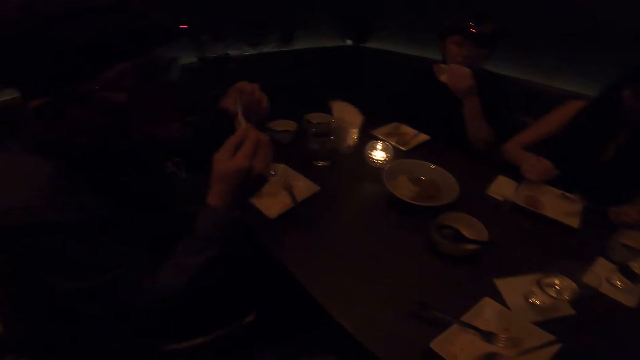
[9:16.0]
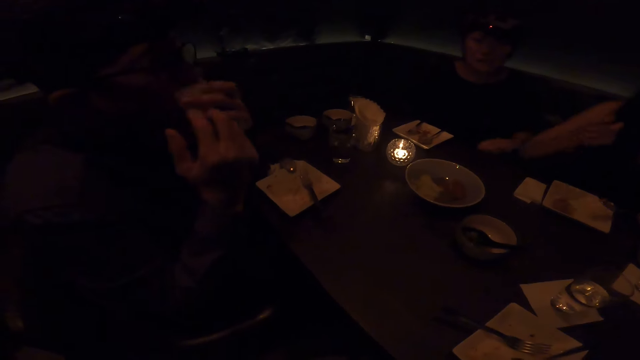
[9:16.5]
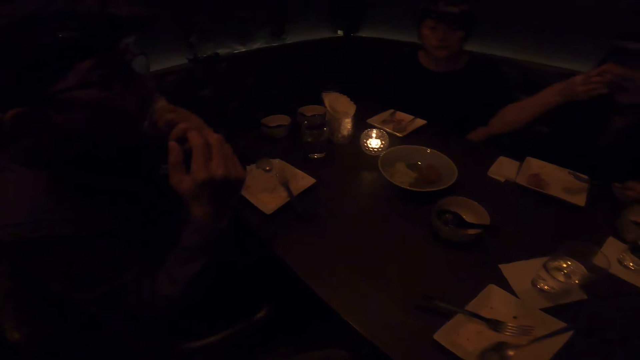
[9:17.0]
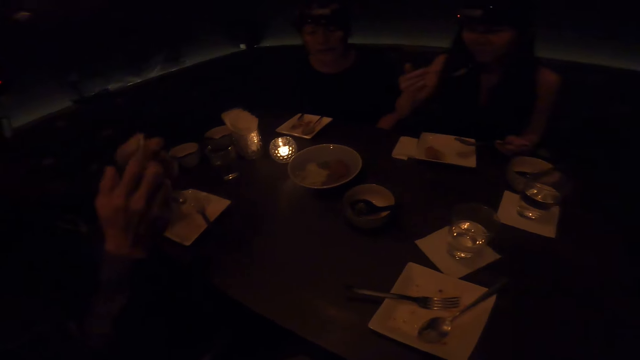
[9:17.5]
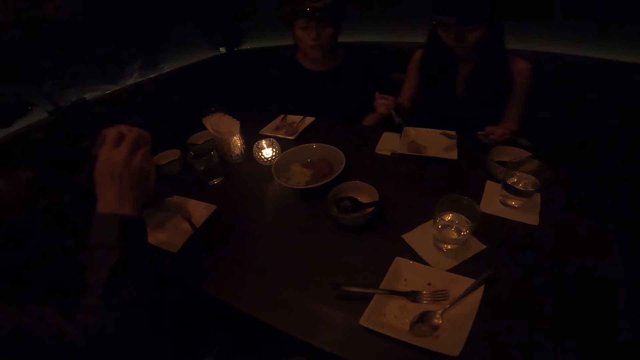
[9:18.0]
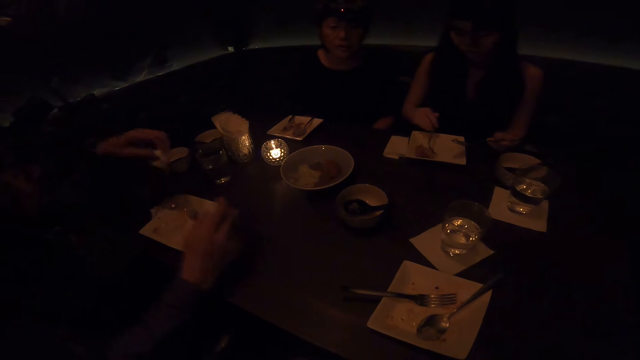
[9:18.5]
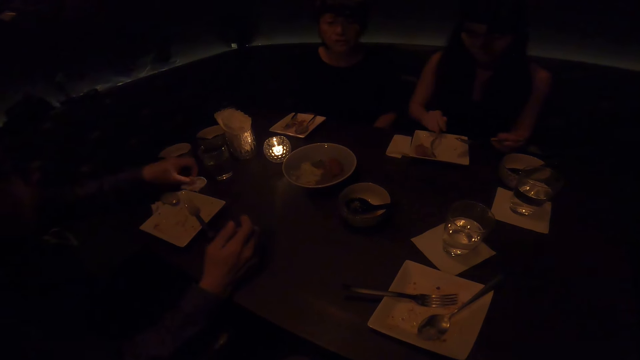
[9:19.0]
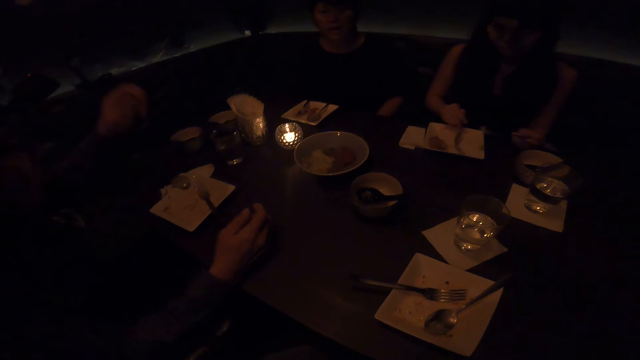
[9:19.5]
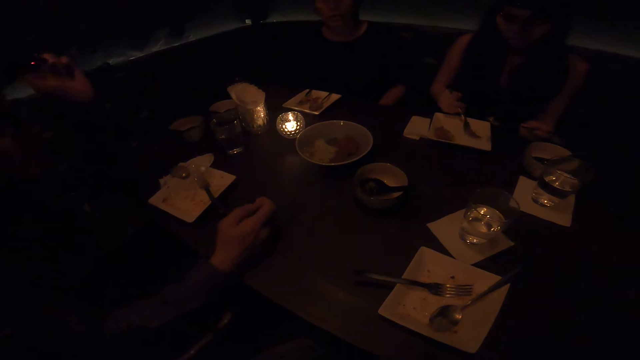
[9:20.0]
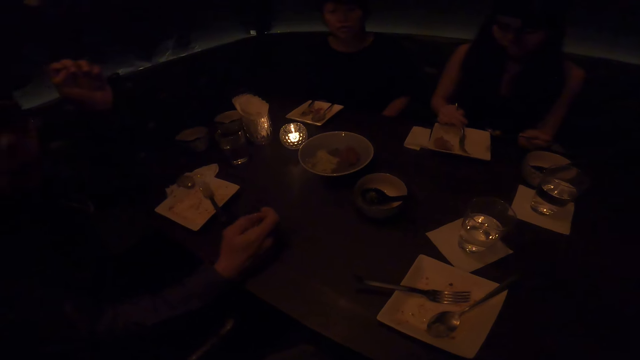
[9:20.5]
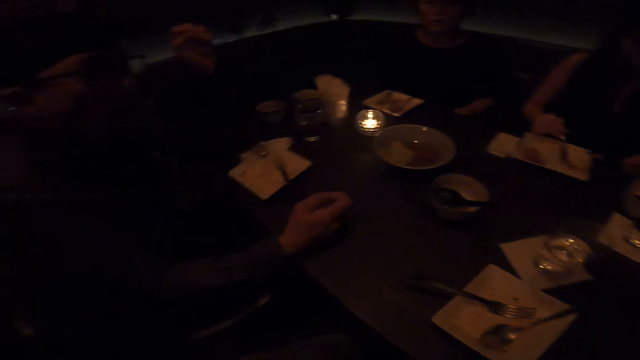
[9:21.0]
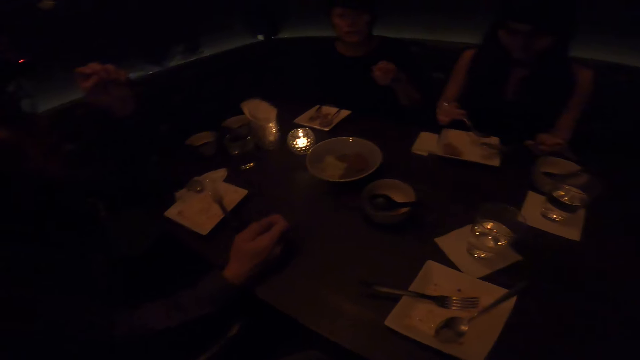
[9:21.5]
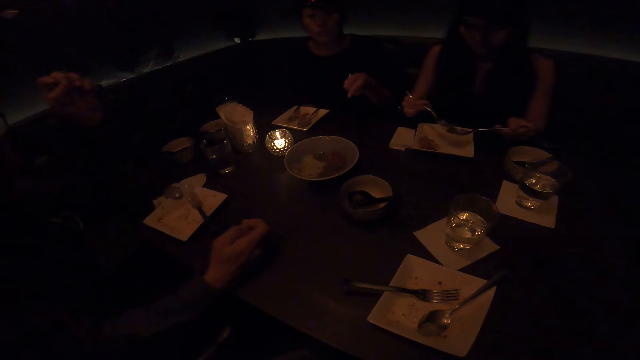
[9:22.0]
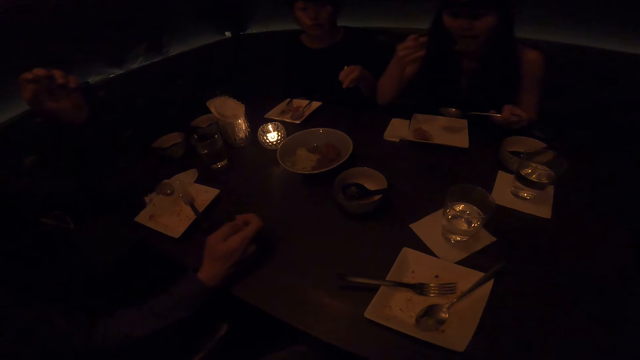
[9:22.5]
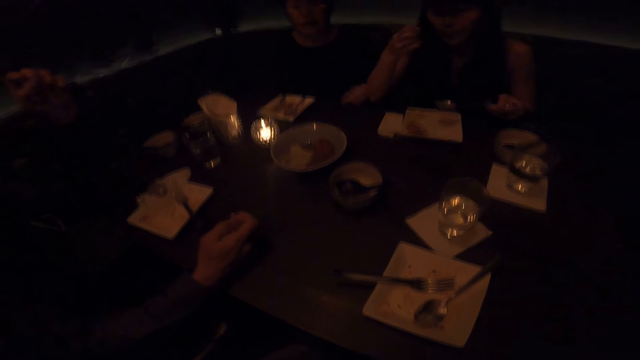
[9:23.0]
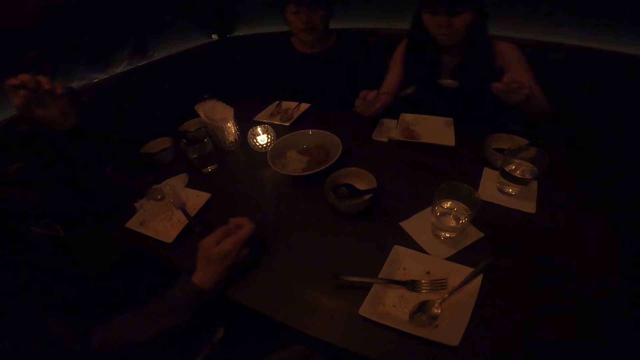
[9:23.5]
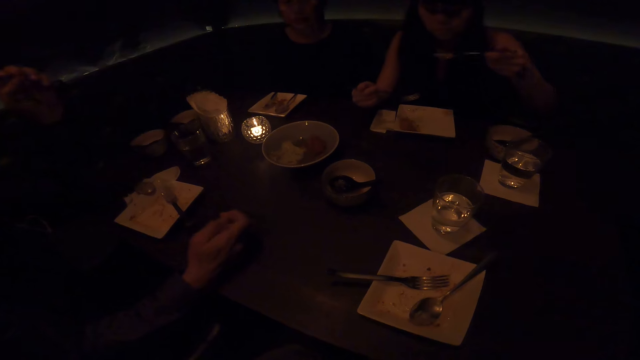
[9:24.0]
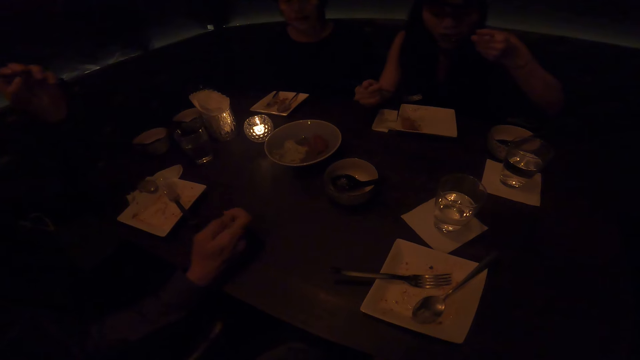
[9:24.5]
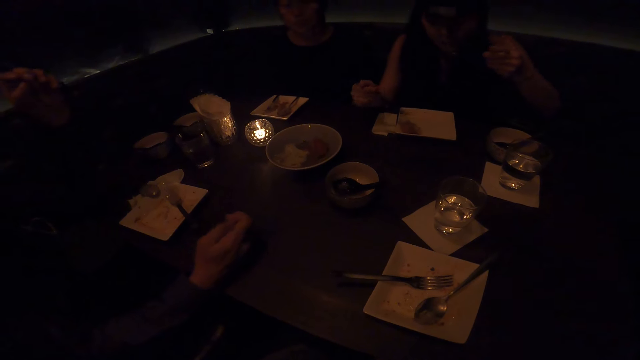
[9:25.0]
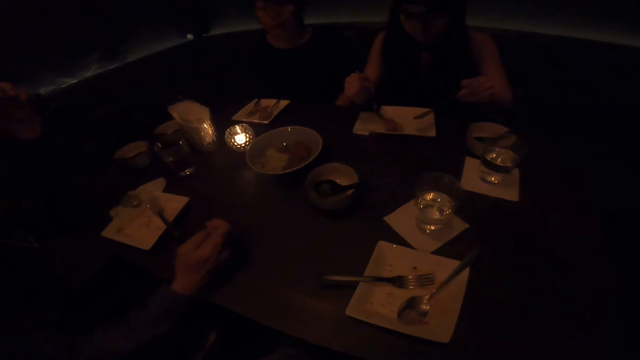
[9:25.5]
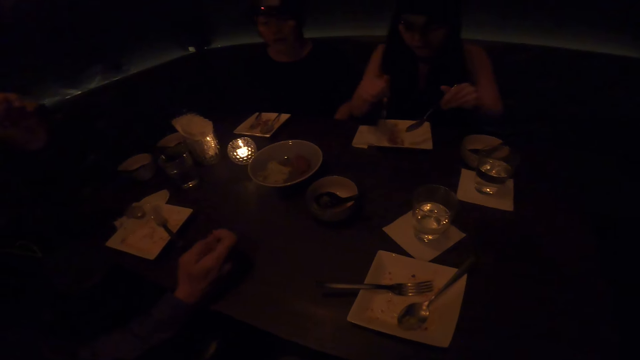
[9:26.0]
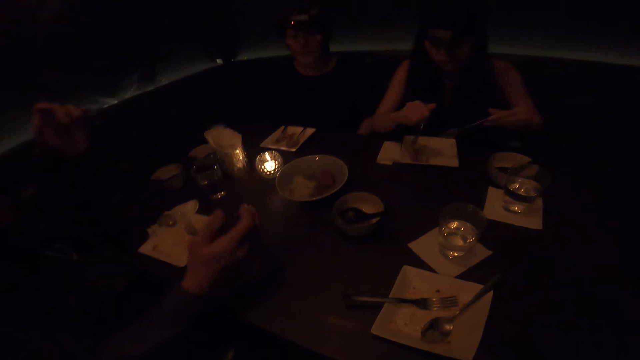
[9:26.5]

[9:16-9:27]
A woman eats in the dining room. A man wipes his mouth with a serviette. Another man and the first man sit on the chair in the dining room.

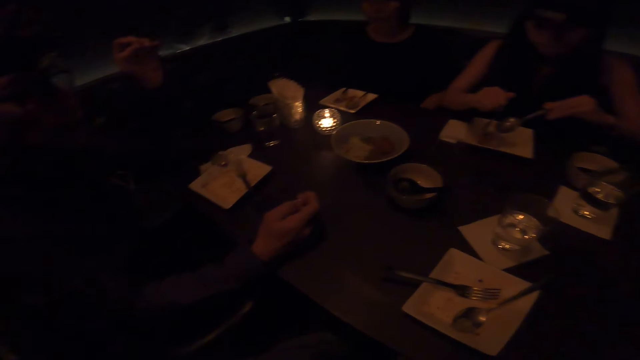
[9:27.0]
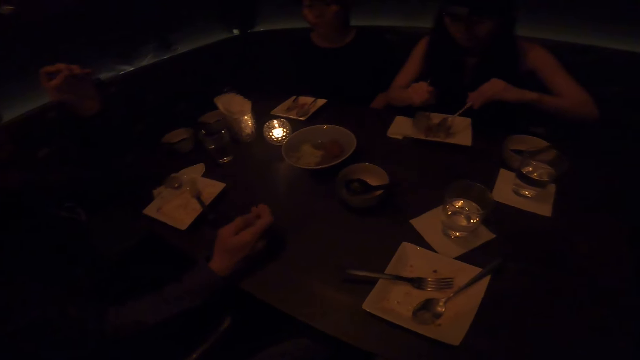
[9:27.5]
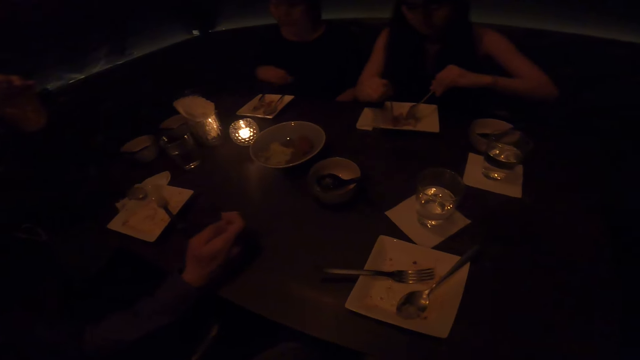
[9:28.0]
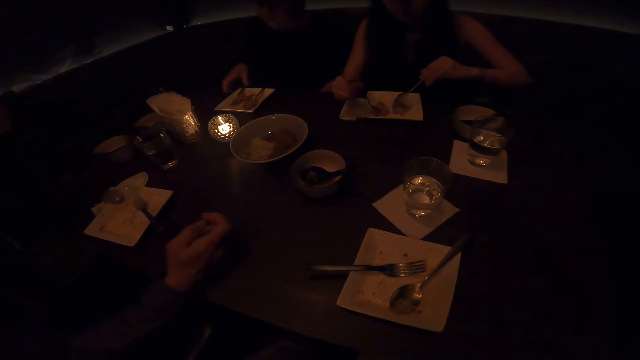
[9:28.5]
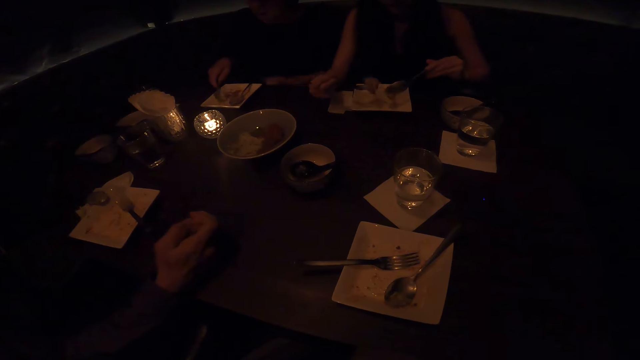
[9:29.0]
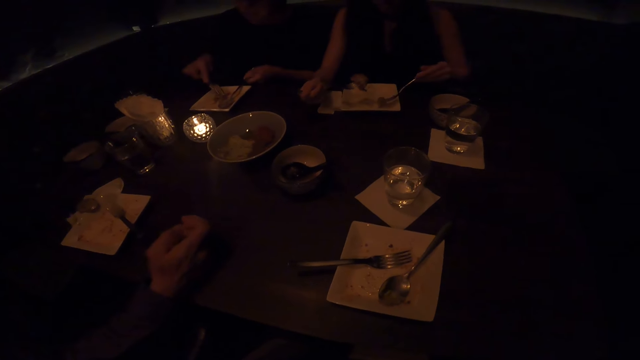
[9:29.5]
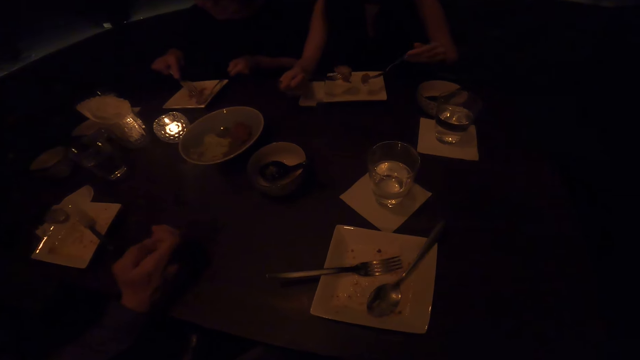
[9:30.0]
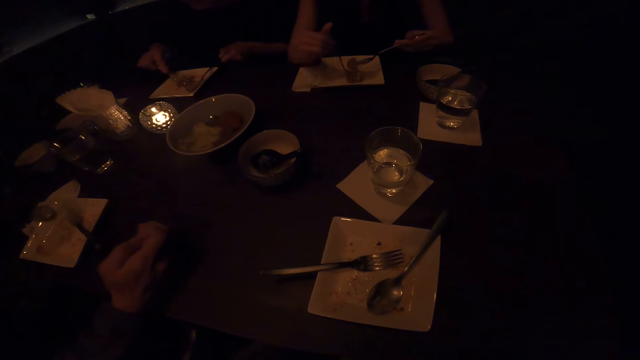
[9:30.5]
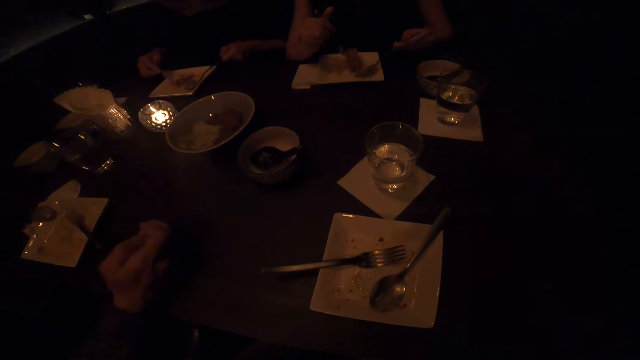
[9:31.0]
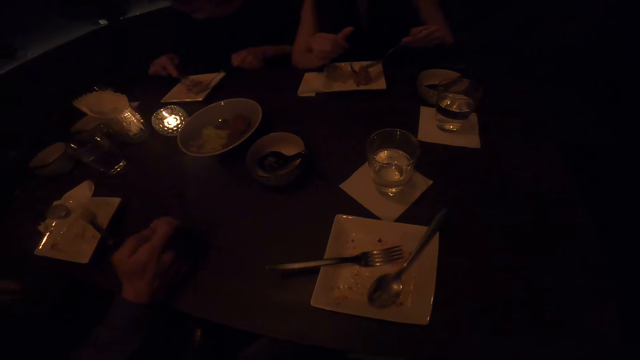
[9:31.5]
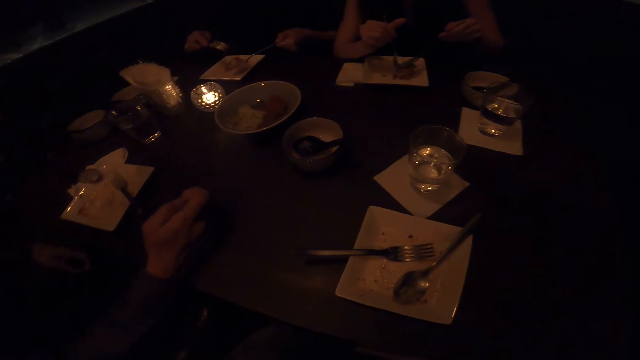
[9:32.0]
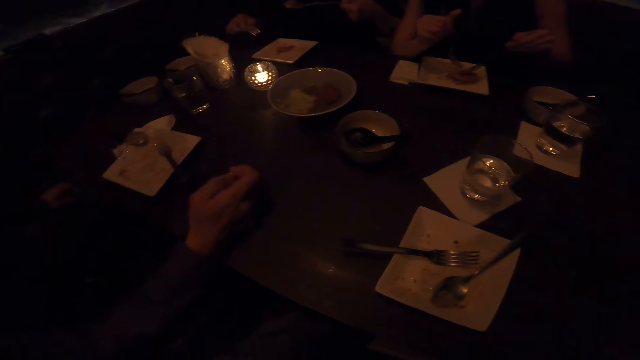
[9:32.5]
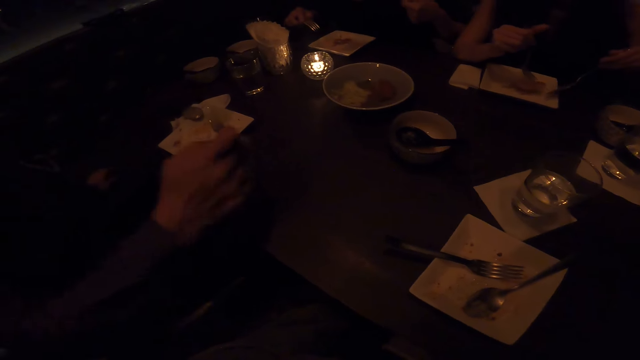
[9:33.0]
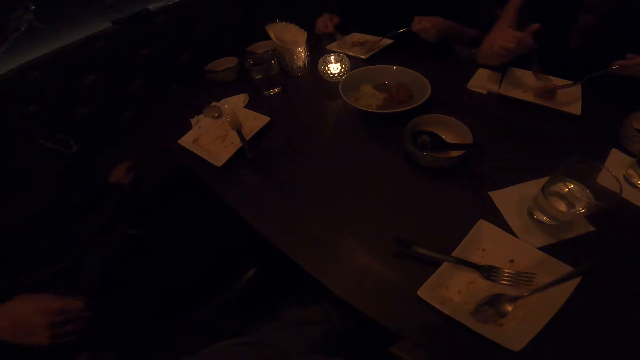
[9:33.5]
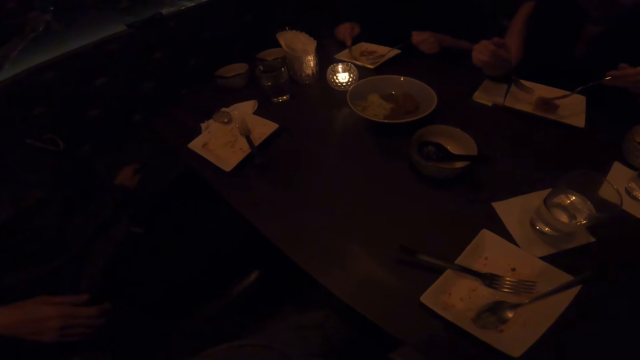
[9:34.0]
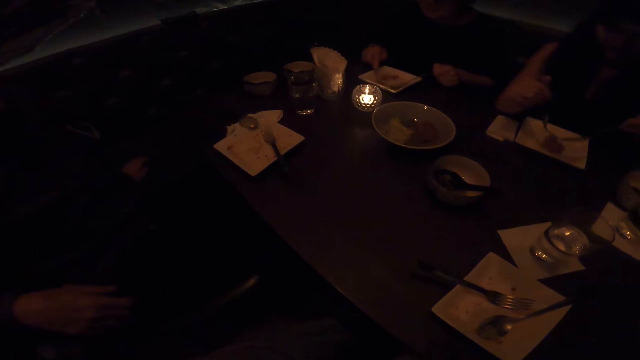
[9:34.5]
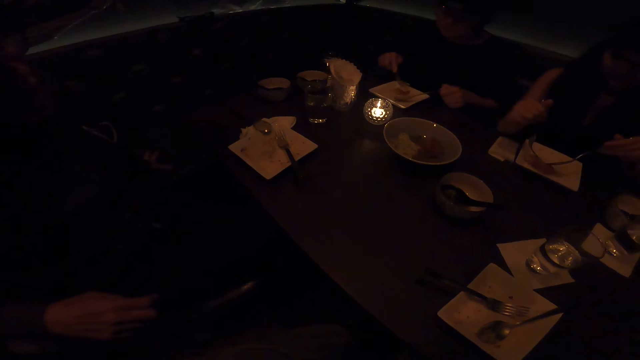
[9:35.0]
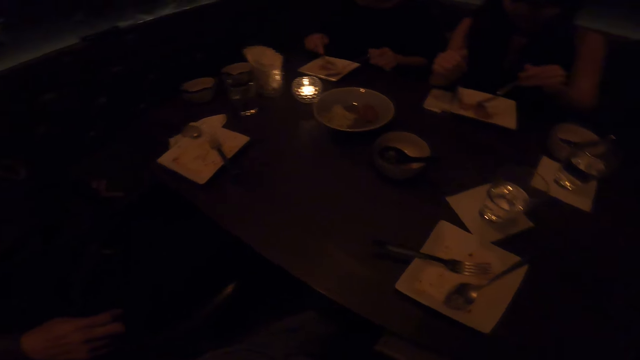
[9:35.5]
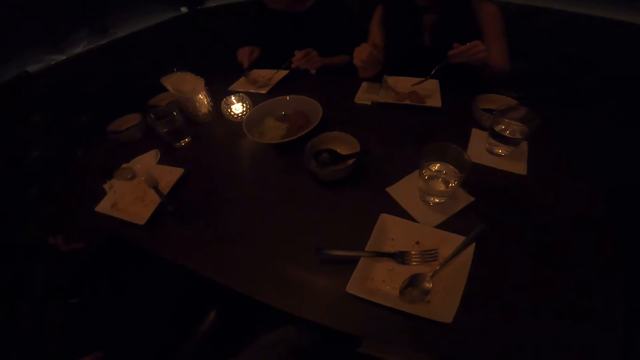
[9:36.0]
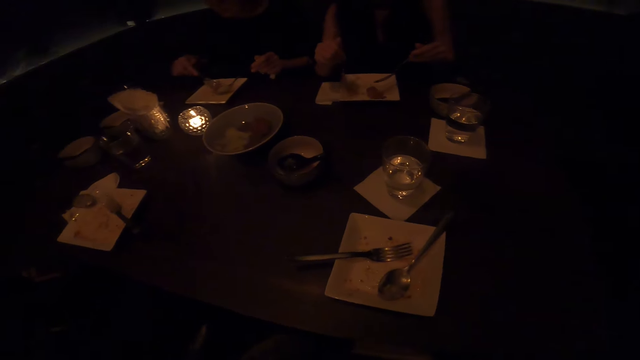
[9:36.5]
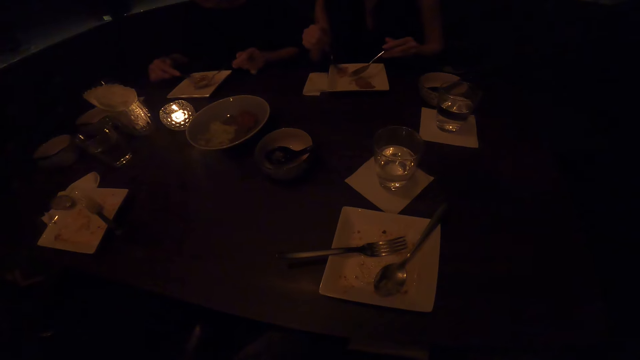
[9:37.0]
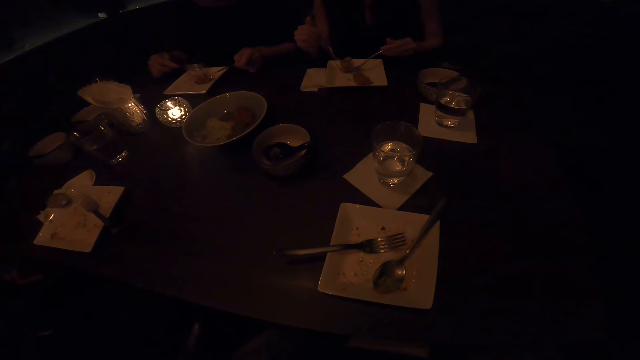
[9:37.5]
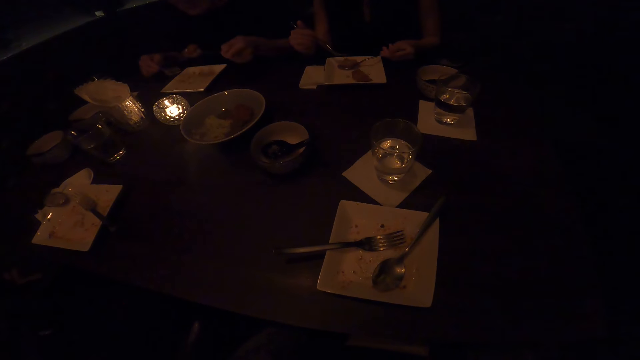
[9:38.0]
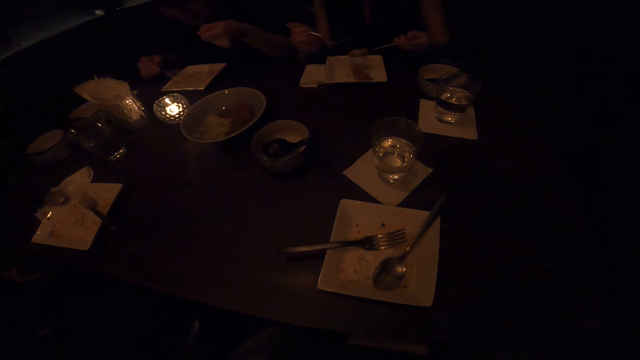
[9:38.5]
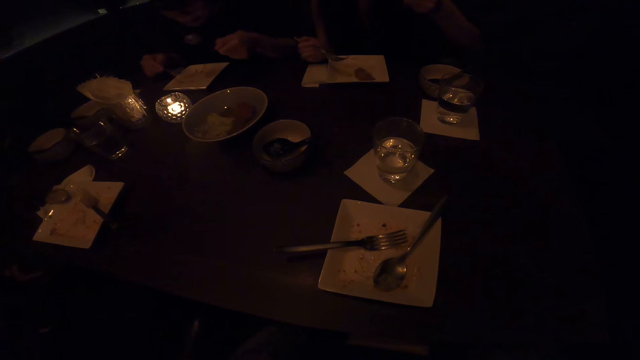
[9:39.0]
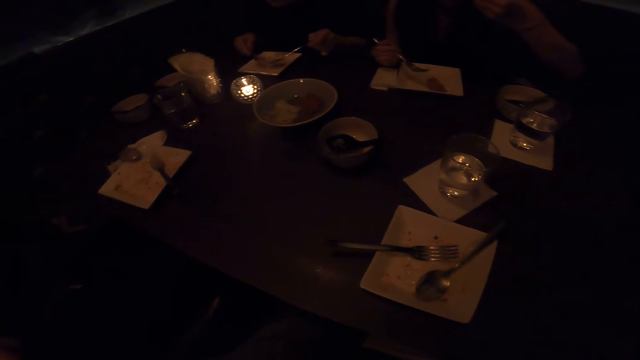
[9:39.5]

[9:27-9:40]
A woman eats in the dining room. A man sits on the chair in the dining room. Another man eats in the dining room.
